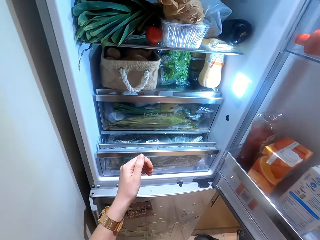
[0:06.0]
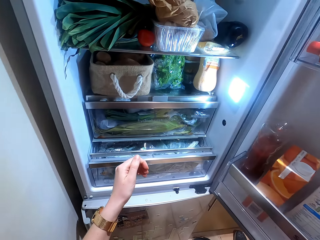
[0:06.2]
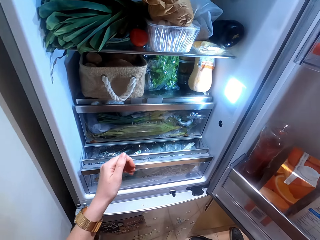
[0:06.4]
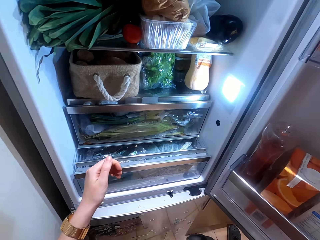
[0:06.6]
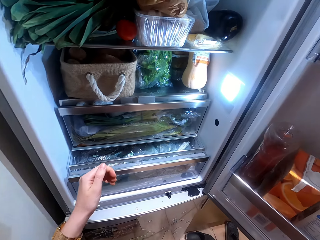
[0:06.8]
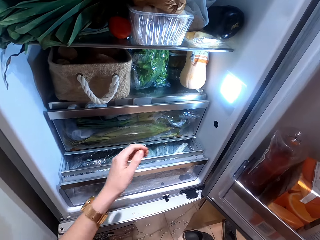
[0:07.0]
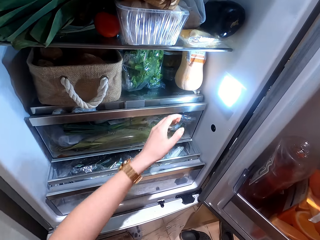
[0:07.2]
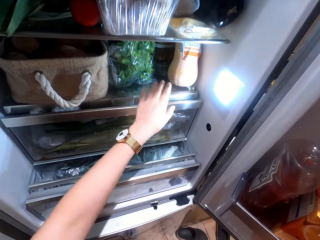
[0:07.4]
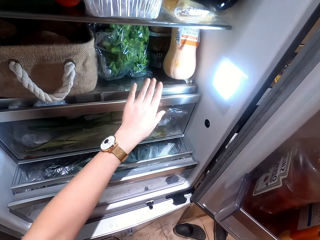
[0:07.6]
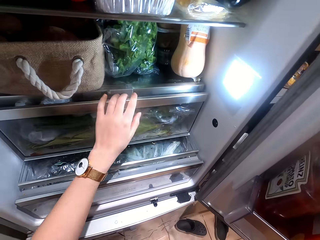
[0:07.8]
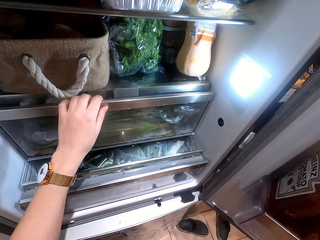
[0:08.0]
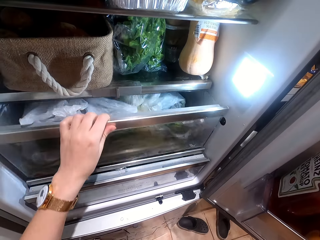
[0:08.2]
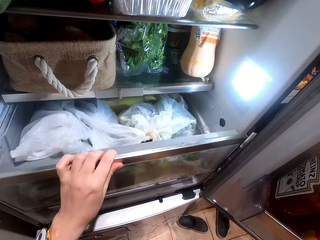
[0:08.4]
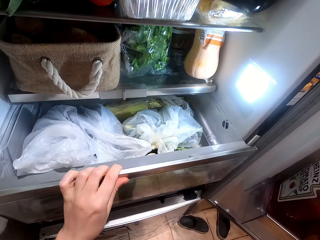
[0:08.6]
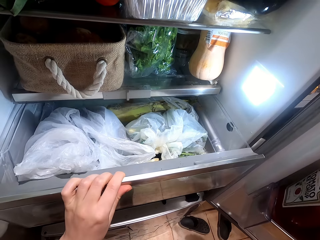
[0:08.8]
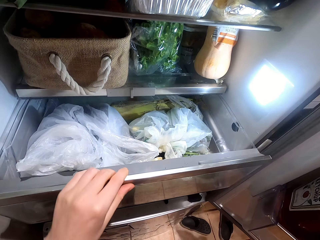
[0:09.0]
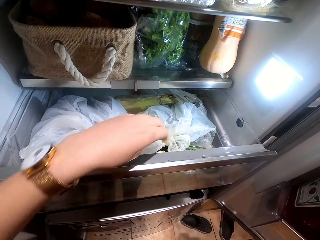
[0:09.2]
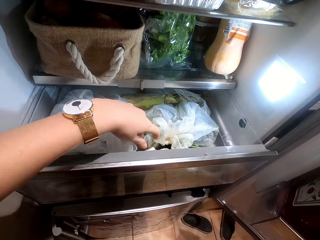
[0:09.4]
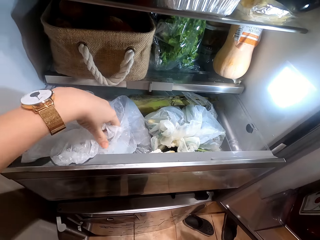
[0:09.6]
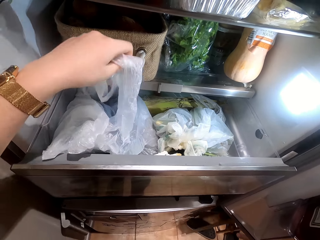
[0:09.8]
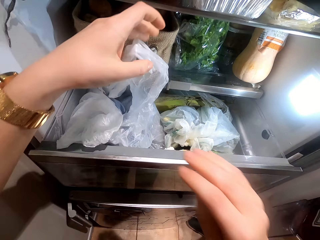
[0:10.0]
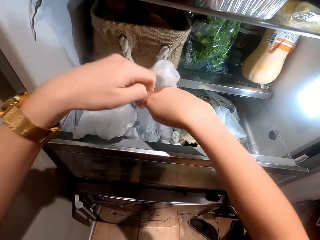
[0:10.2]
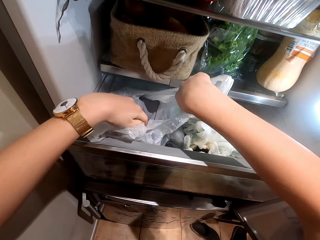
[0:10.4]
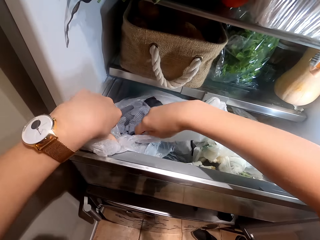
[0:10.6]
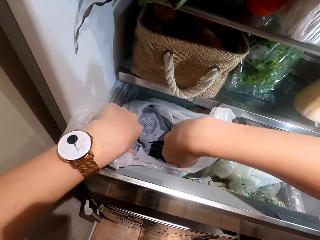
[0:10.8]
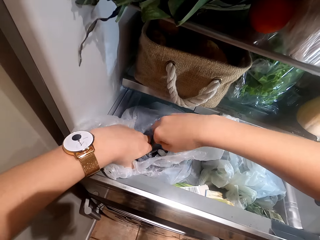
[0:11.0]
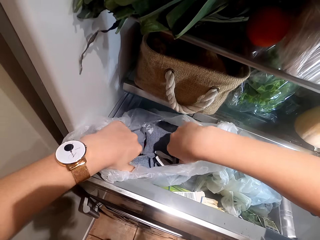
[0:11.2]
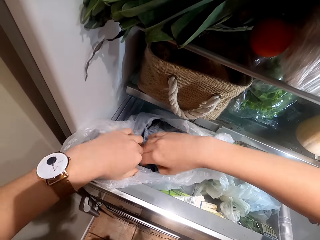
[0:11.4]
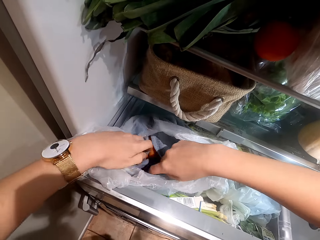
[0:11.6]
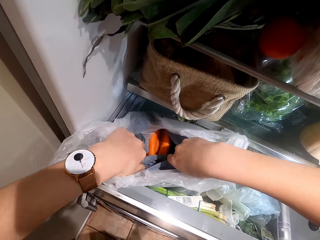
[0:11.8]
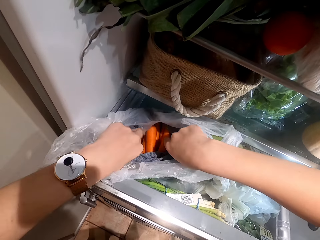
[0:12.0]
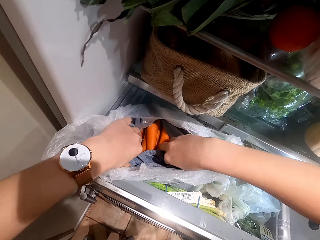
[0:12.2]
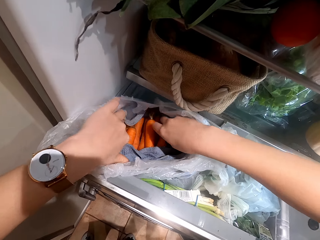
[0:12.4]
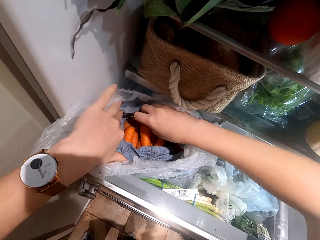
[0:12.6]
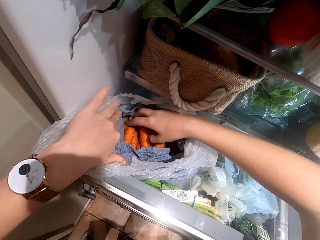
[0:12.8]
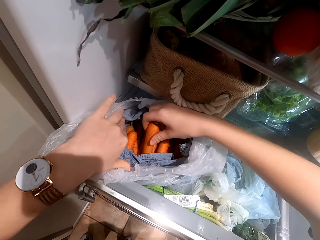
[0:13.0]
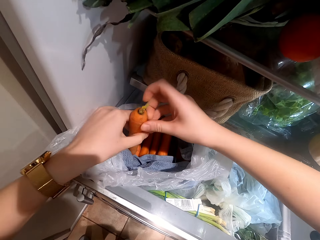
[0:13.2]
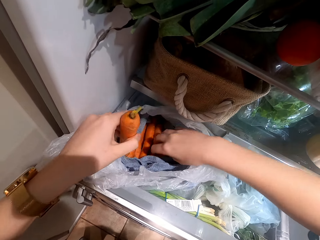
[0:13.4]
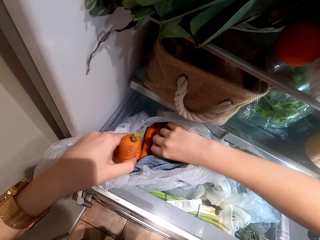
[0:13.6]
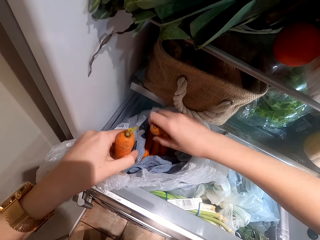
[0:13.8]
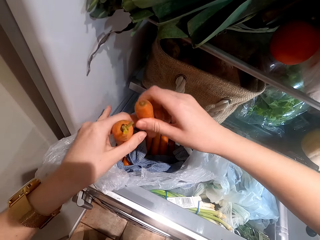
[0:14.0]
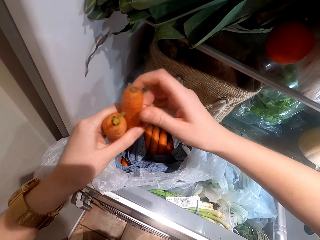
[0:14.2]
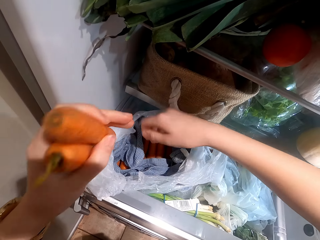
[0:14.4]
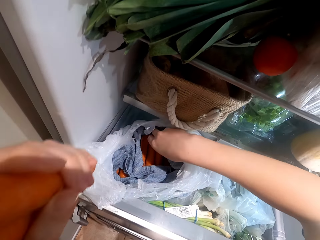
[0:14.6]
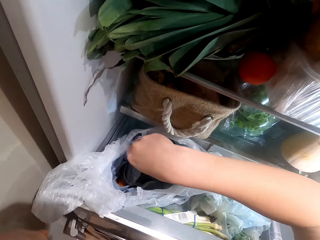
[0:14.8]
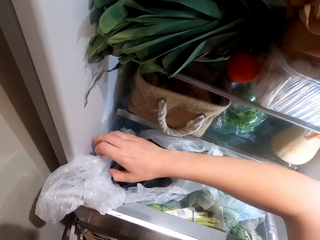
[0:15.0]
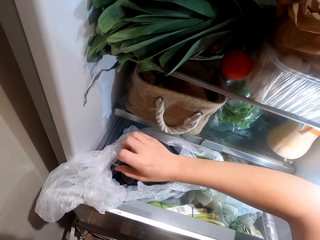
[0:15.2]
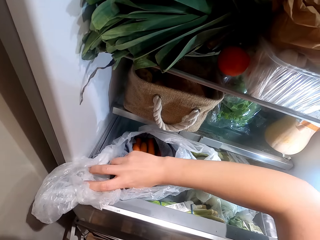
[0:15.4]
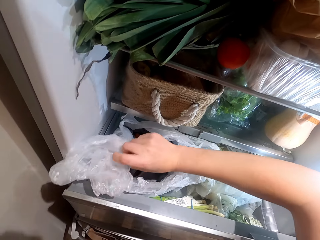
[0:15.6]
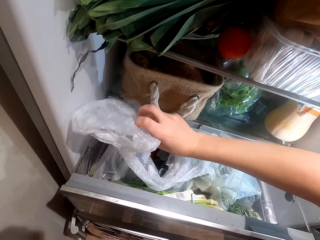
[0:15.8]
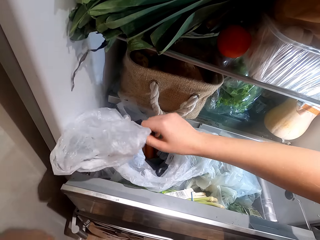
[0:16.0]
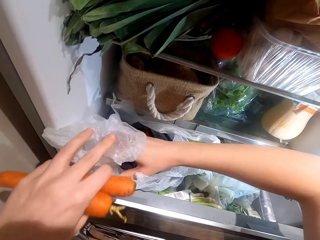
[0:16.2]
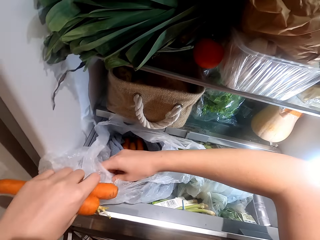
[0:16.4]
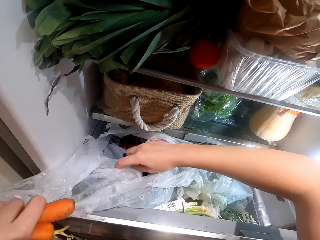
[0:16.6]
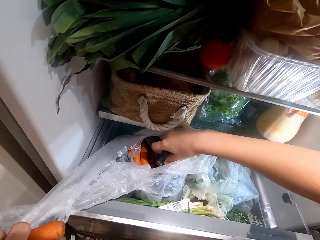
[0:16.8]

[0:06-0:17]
The camera wearer opens the fridge drawer. They open the package and pick the carrot.

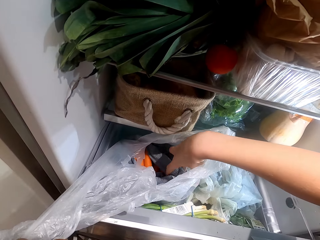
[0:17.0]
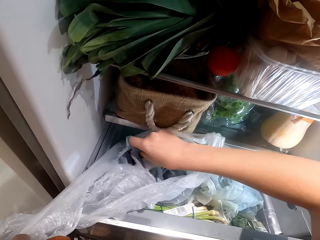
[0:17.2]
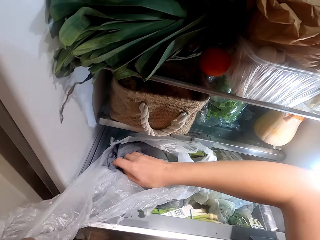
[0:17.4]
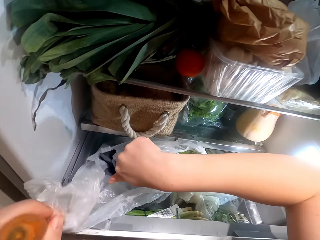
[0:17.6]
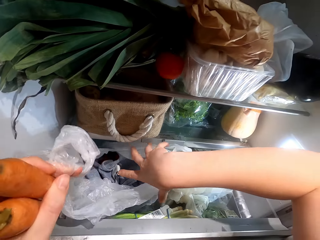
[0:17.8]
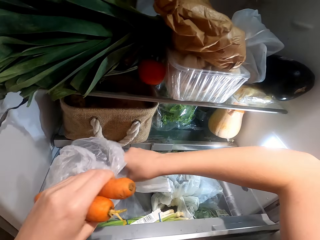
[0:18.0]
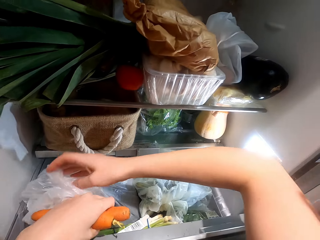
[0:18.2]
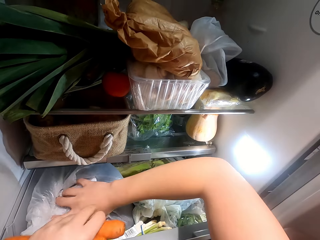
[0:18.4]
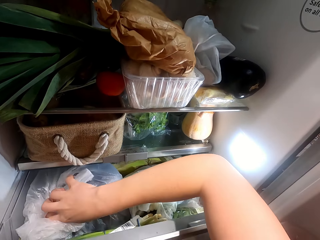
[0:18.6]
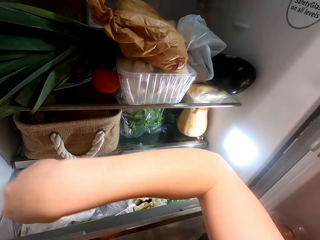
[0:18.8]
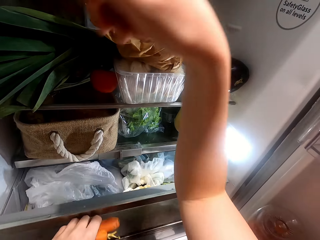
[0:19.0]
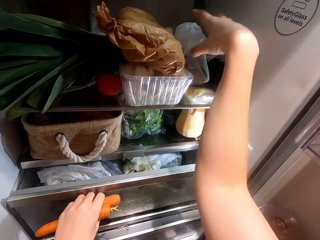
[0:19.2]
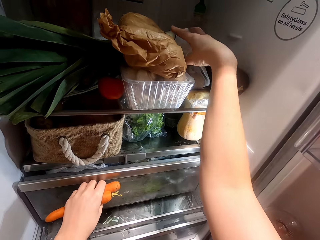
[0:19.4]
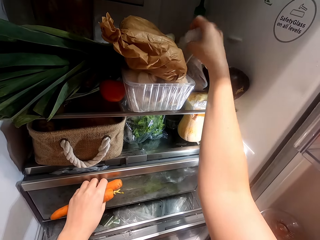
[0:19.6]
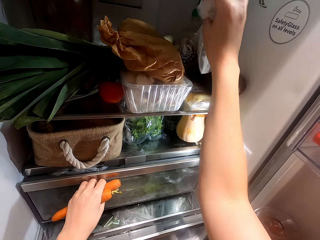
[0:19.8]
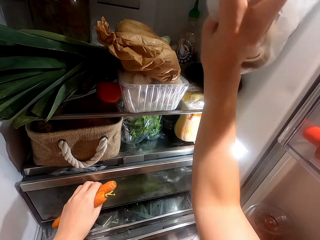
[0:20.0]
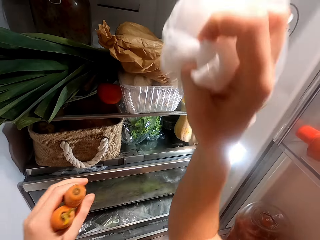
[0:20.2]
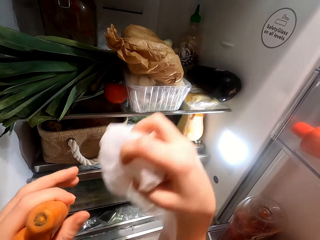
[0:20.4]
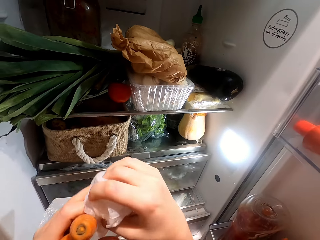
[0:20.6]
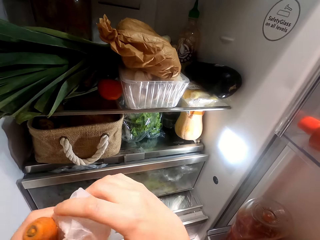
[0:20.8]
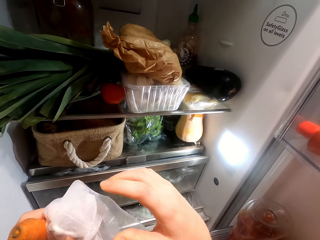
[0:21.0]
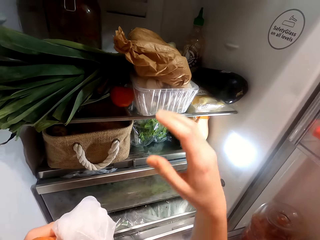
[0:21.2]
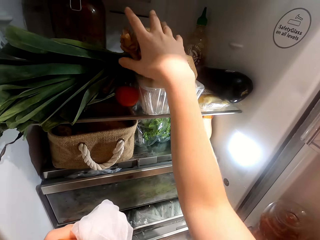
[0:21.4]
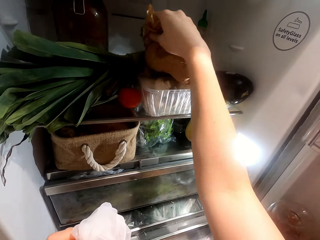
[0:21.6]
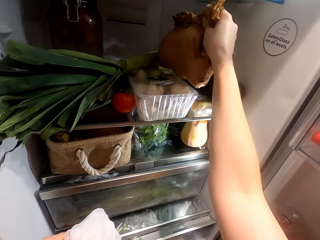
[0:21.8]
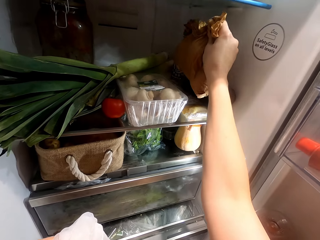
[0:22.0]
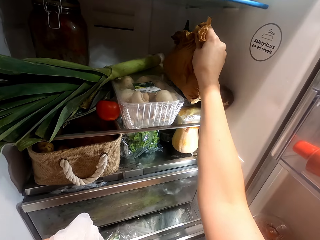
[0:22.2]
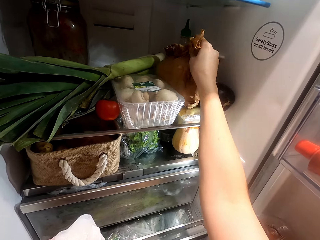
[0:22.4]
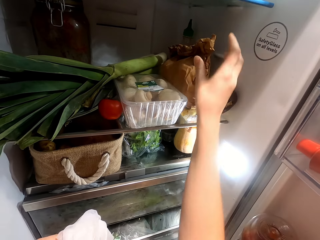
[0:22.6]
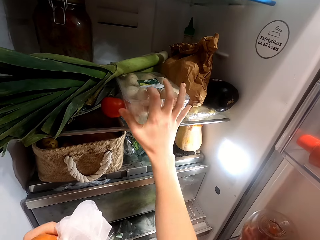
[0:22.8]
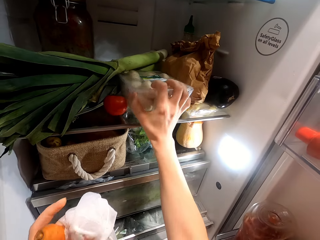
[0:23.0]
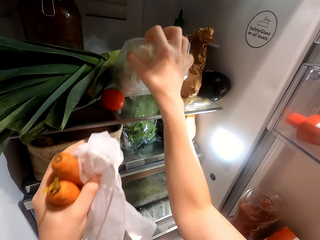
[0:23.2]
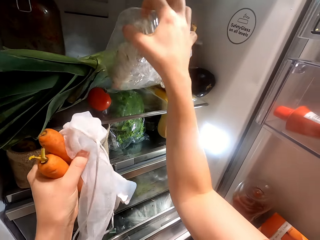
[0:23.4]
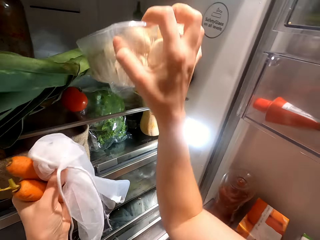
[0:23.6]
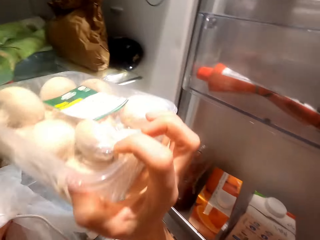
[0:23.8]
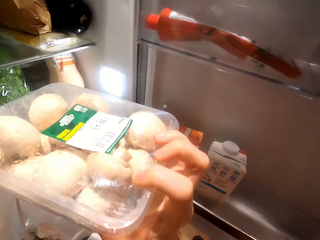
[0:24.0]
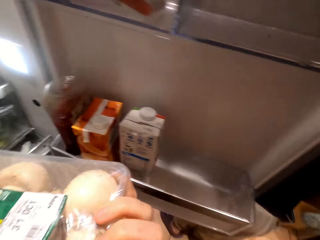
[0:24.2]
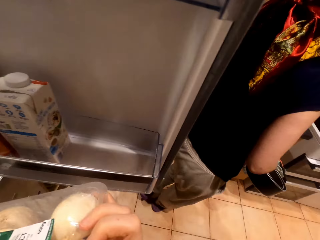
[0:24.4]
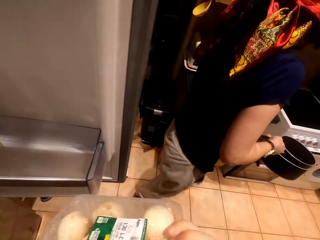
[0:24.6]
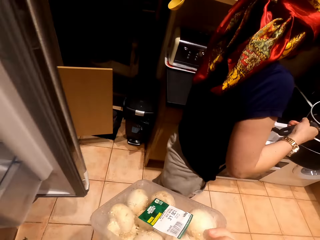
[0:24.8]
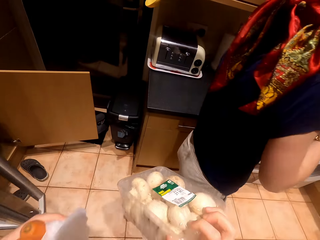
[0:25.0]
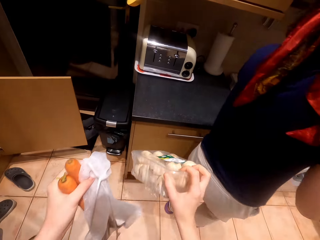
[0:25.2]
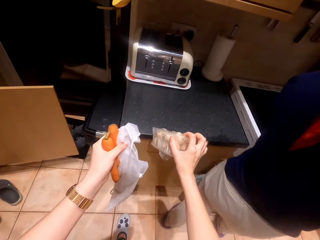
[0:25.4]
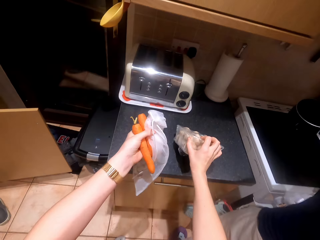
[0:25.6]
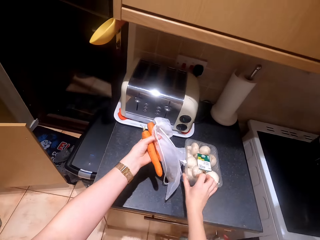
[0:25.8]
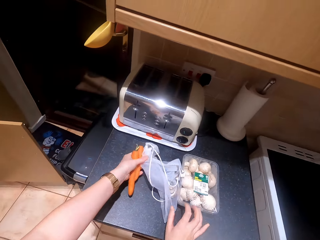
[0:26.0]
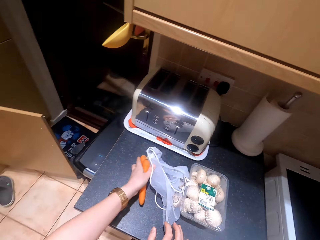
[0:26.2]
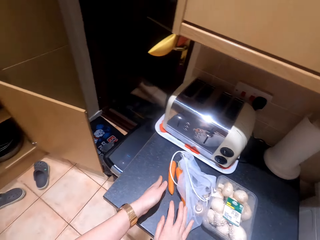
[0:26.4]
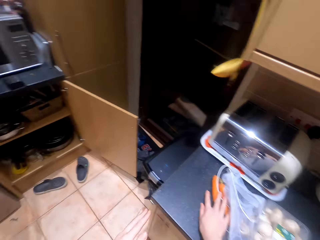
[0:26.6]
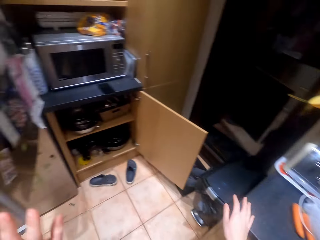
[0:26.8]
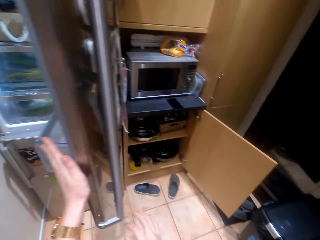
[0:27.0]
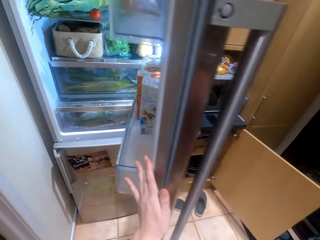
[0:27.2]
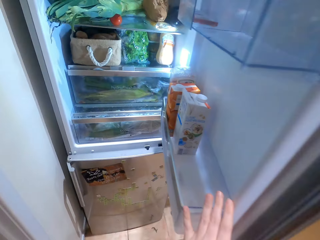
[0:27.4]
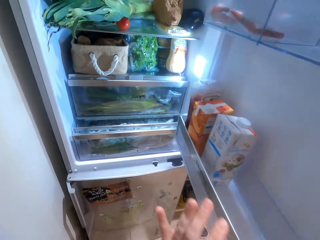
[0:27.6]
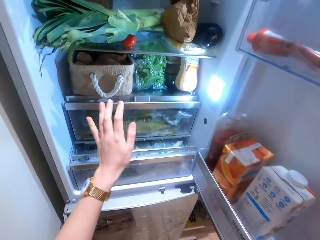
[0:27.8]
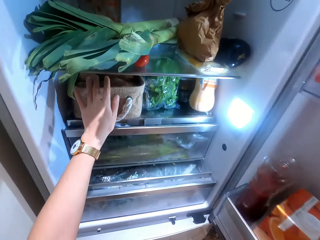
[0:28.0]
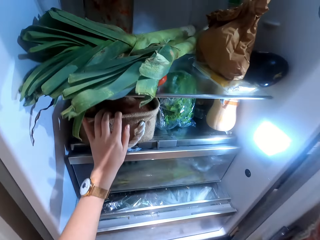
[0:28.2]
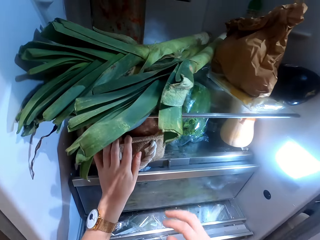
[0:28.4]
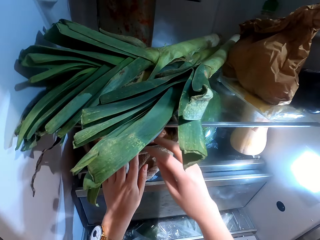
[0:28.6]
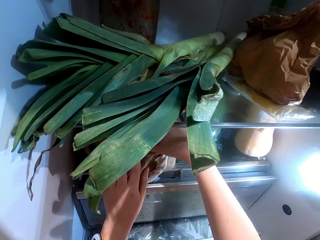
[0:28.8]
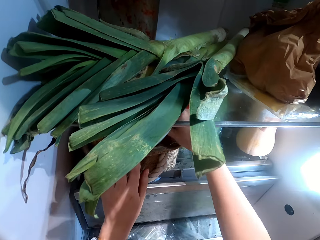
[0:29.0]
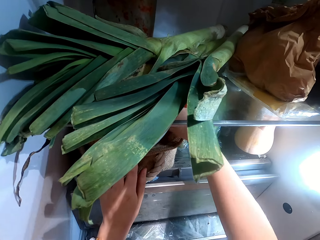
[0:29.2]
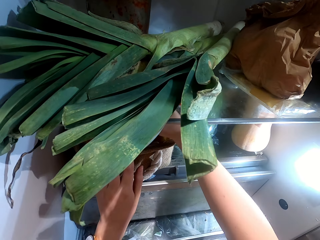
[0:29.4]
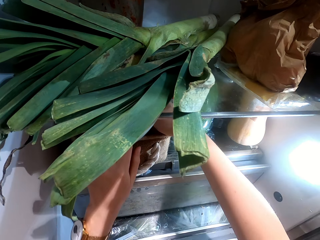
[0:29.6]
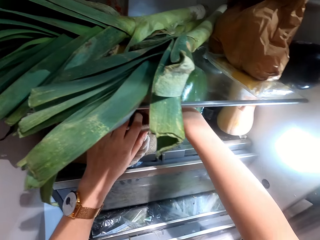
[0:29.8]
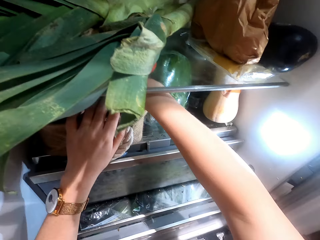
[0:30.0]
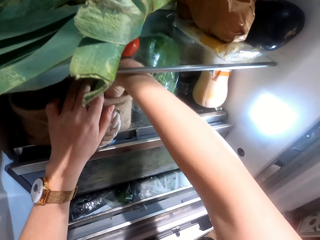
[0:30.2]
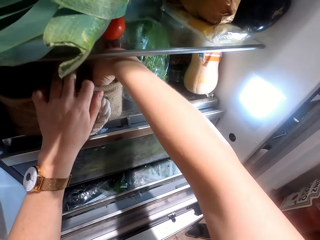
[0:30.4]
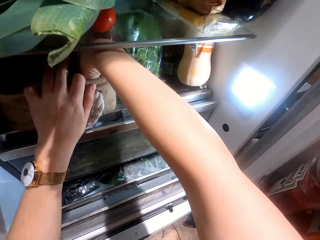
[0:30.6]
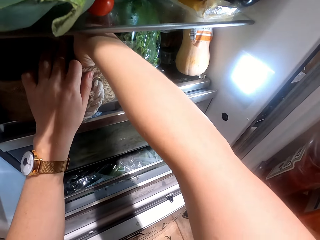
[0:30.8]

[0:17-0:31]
The camera wearer closes the package. They close the fridge drawer. They pick the package, pick the mushroom tin, and put the food on the table. They open the fridge.
